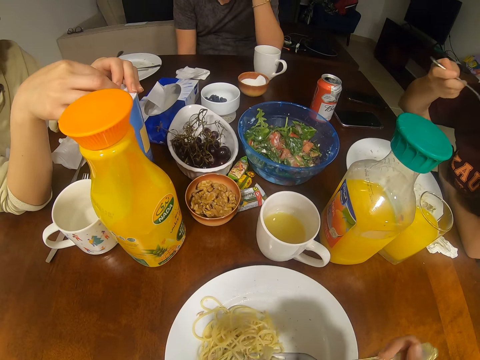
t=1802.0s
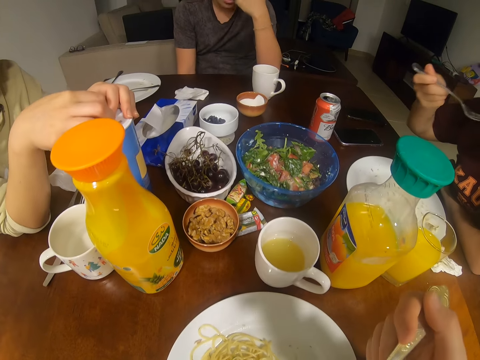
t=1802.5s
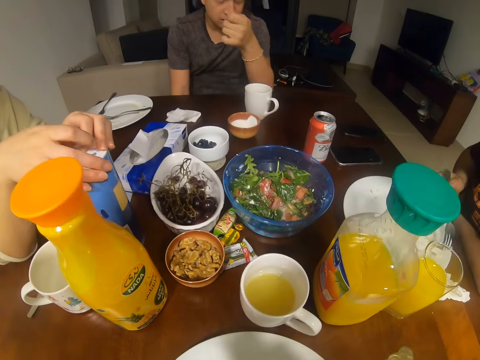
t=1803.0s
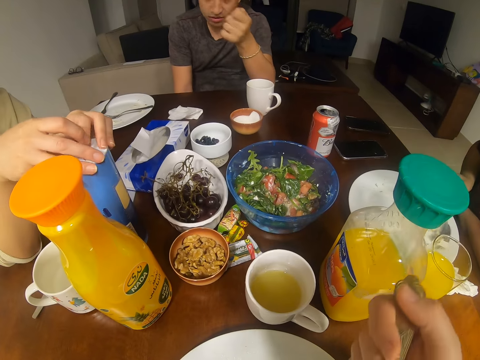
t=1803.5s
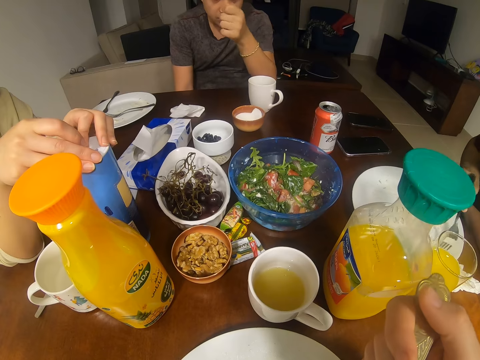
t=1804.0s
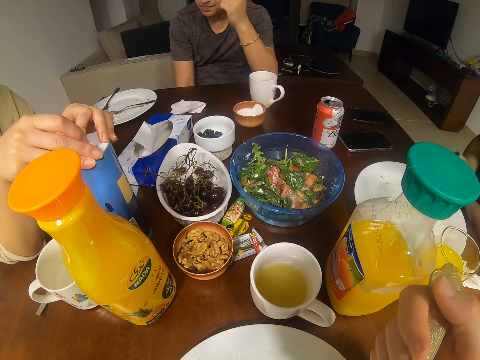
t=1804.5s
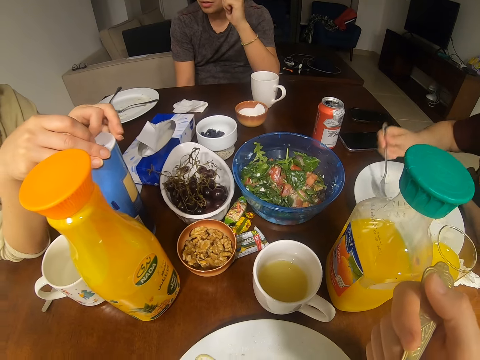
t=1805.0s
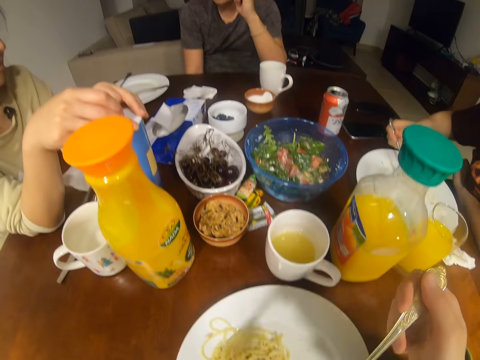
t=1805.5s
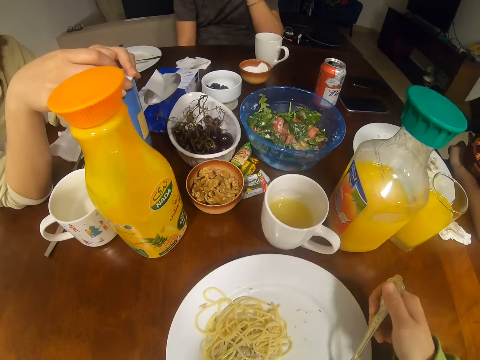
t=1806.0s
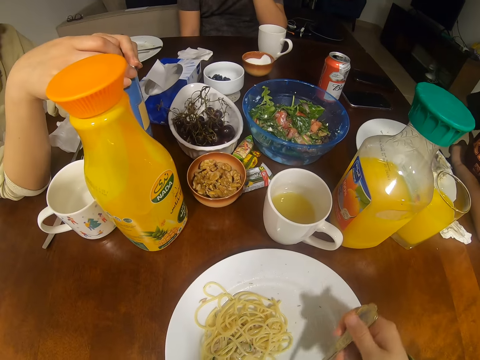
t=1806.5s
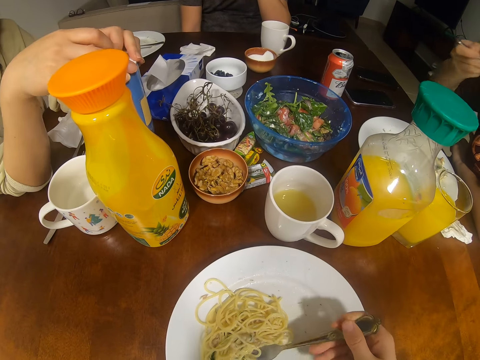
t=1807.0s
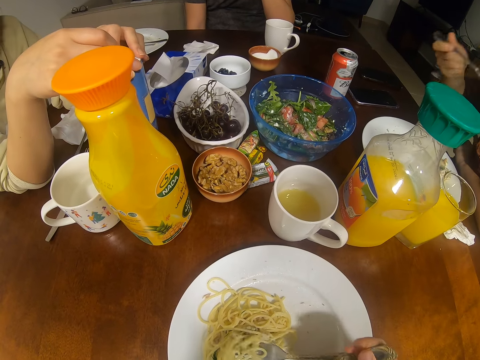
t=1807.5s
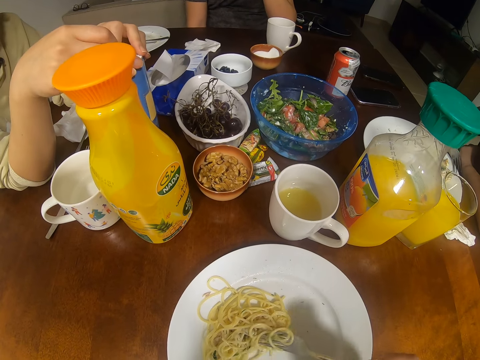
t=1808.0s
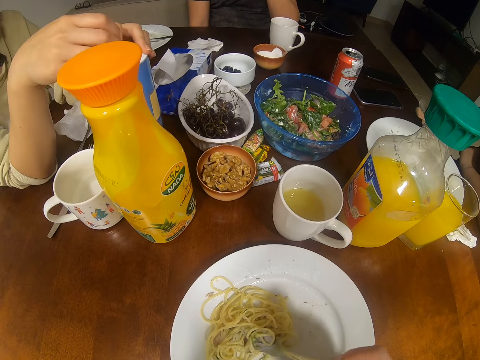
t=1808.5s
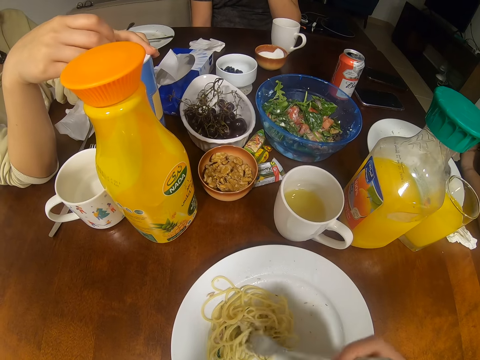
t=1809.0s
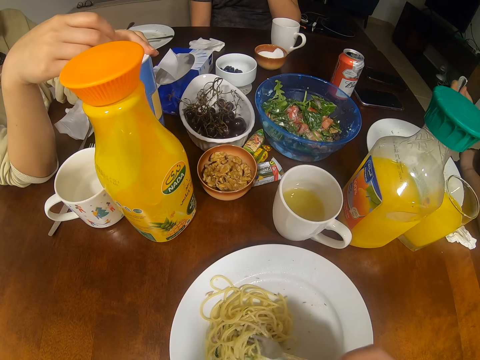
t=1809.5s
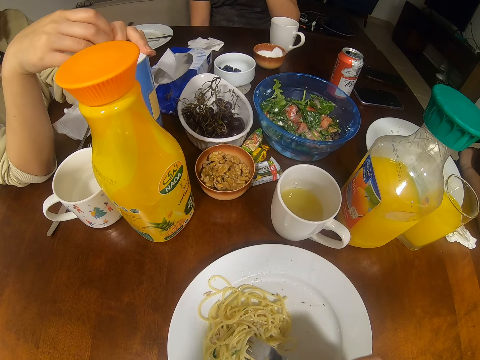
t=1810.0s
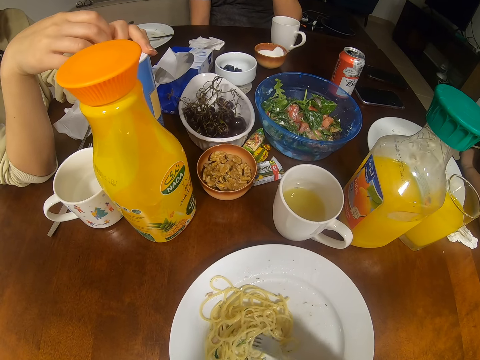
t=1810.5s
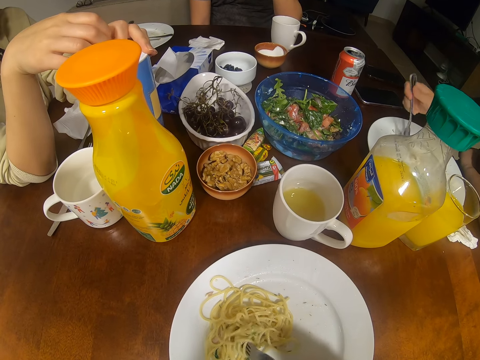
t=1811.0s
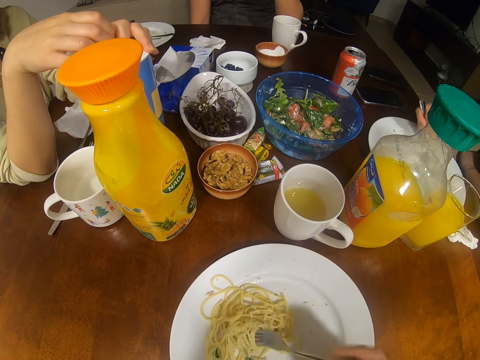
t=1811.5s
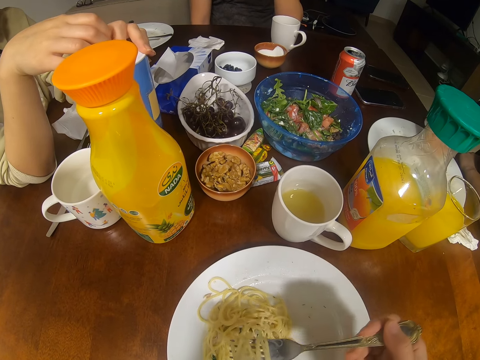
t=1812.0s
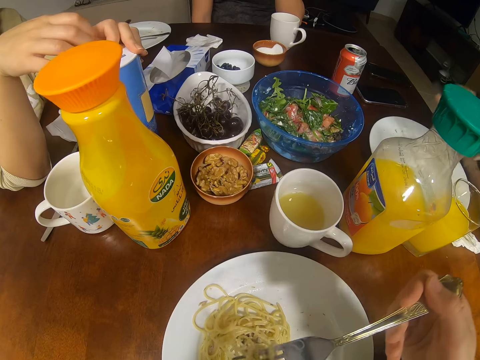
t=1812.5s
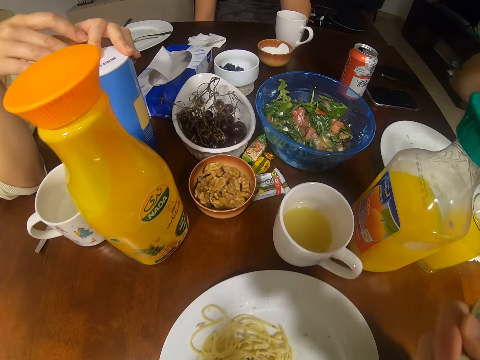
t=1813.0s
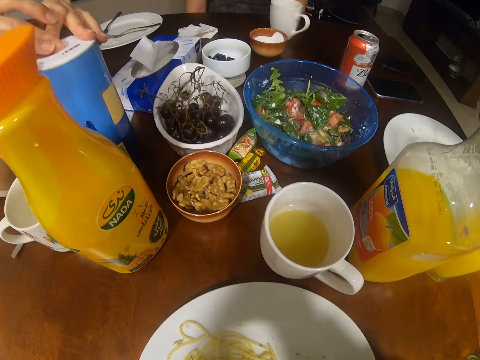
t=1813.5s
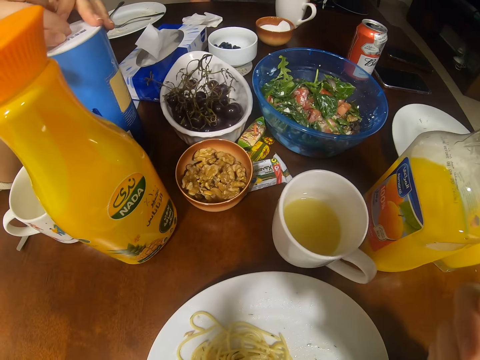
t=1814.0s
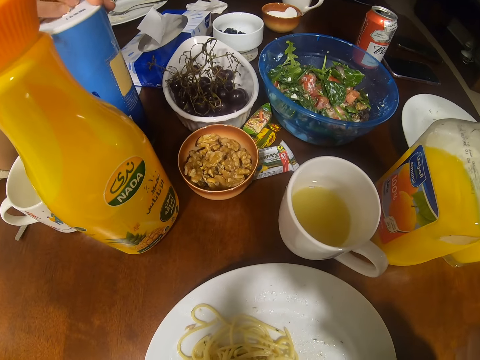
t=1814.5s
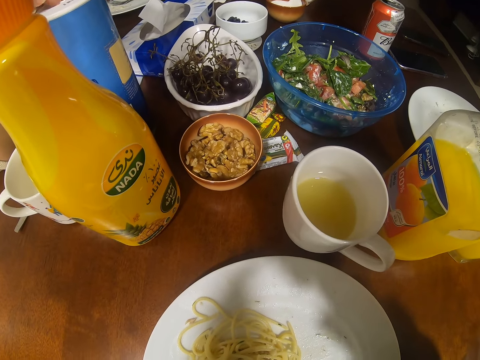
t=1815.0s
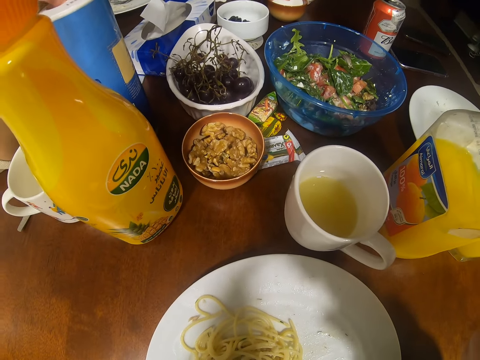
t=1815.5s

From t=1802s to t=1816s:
The camera wearer scoops the spaghetti. A man converses with a woman, another woman and the camera wearer. The camera wearer eats the spaghetti. The first woman touches a tin of salt. A girl holds something. The camera wearer scoops the spaghetti and eats the spaghetti.

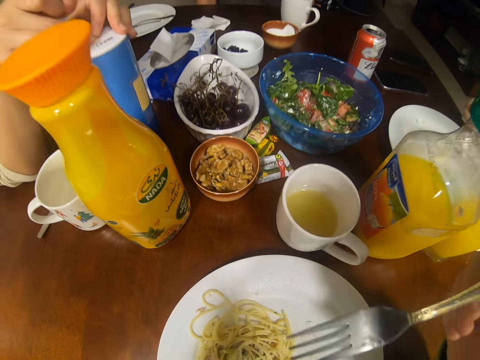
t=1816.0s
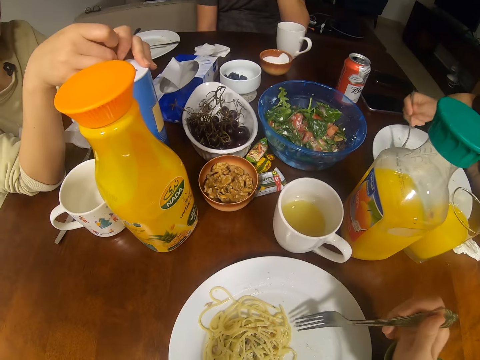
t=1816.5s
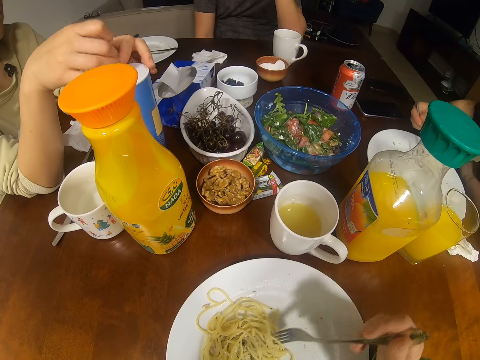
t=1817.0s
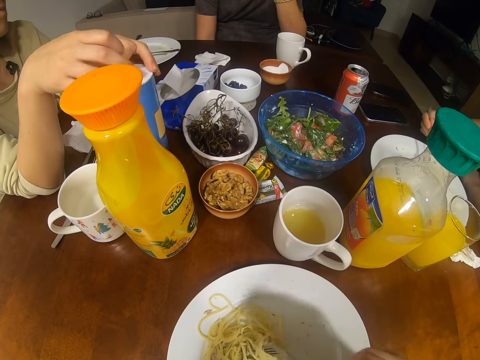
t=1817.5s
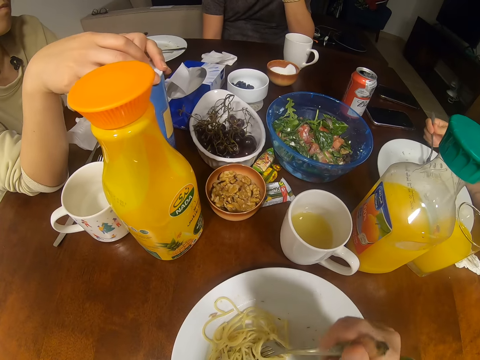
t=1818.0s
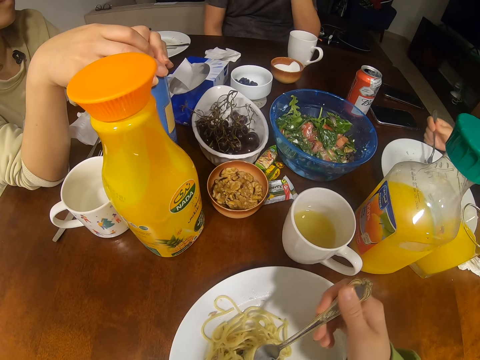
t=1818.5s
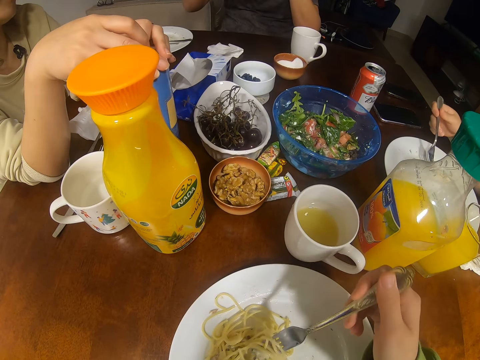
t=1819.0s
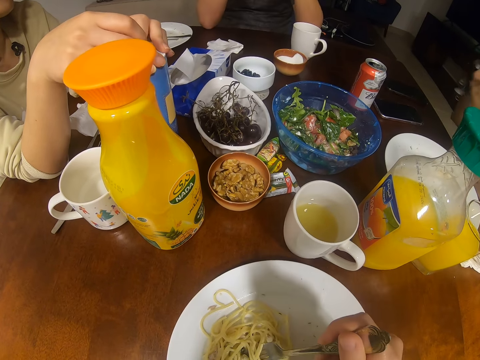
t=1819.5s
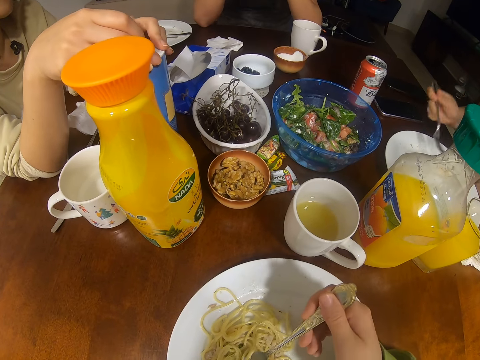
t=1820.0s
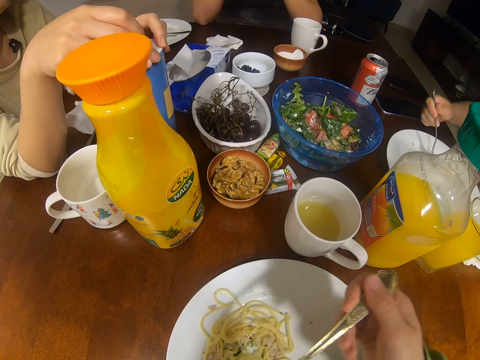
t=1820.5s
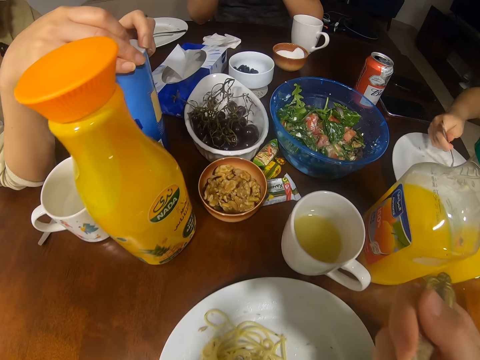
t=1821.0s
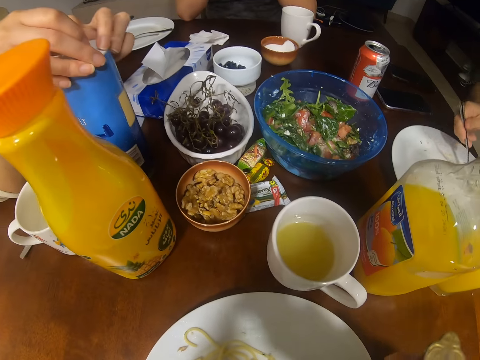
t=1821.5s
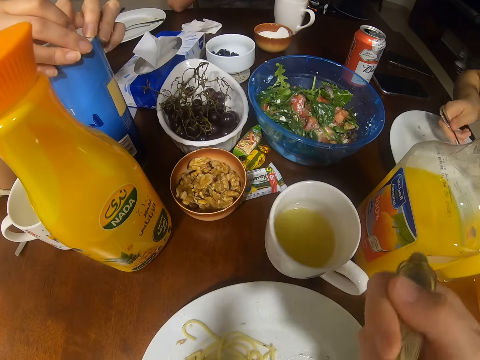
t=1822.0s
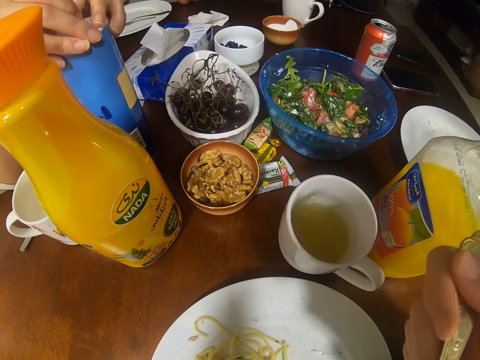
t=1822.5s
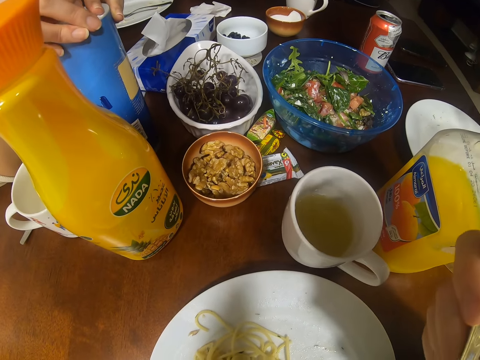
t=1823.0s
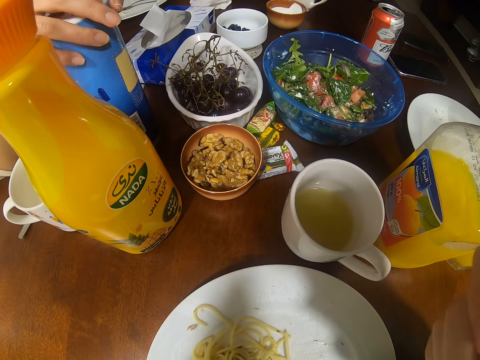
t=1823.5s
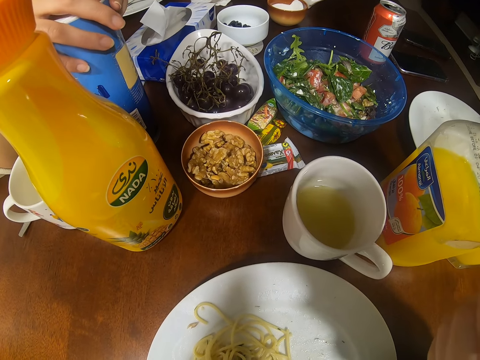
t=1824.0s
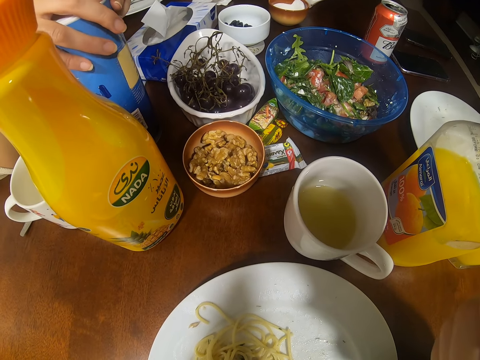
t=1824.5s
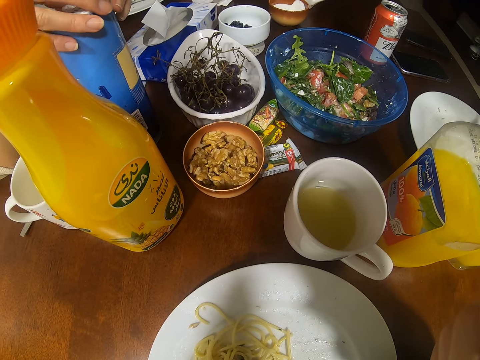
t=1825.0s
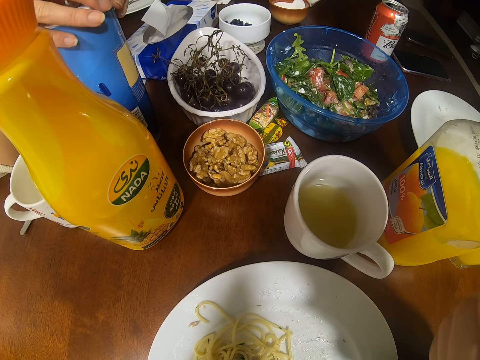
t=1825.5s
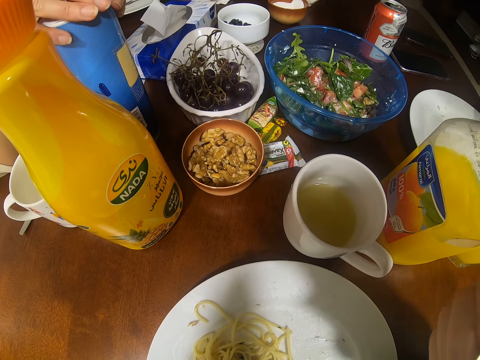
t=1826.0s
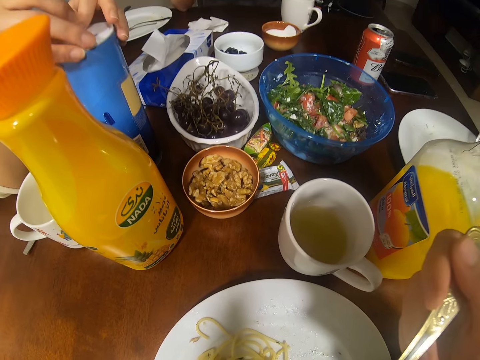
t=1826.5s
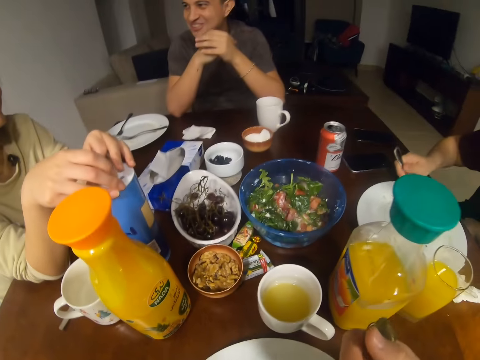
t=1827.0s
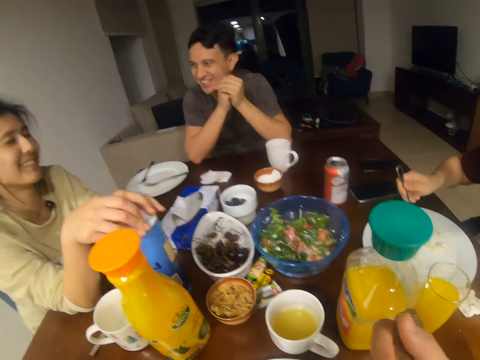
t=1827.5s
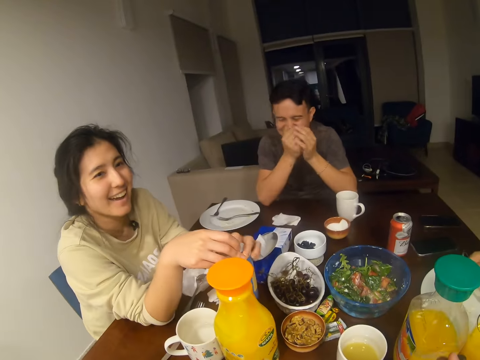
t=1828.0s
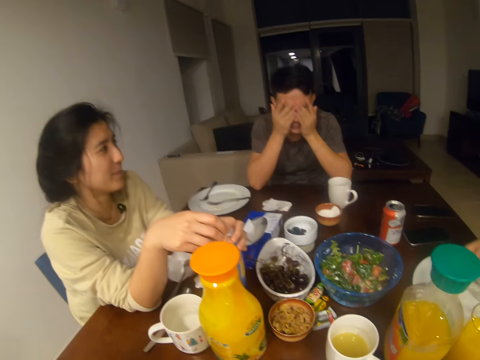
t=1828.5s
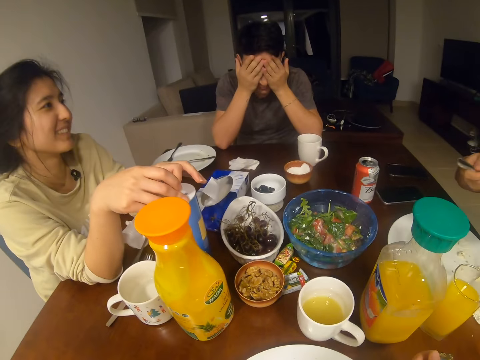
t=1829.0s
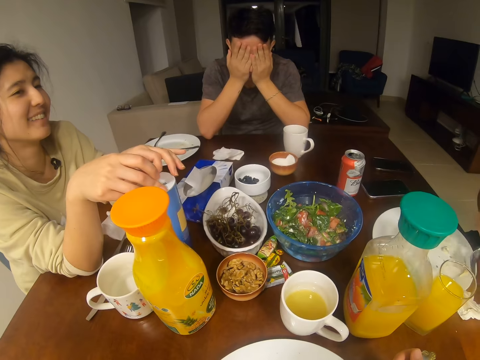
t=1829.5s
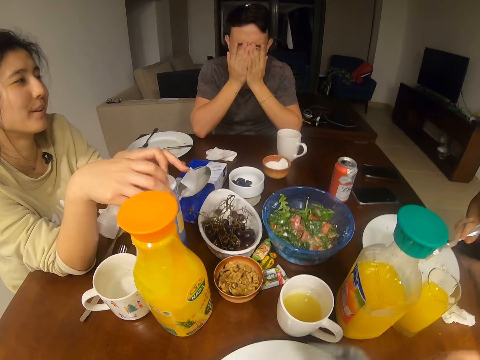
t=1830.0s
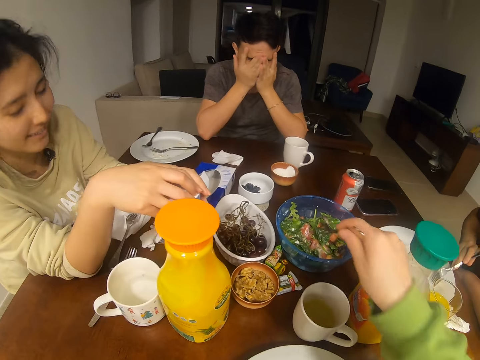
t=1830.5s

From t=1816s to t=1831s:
Someone looks at a girl. The camera wearer scoops the spaghetti and eats the spaghetti. A man holds hands. The man holds his face. A woman converses with another man, another woman and the camera wearer.
